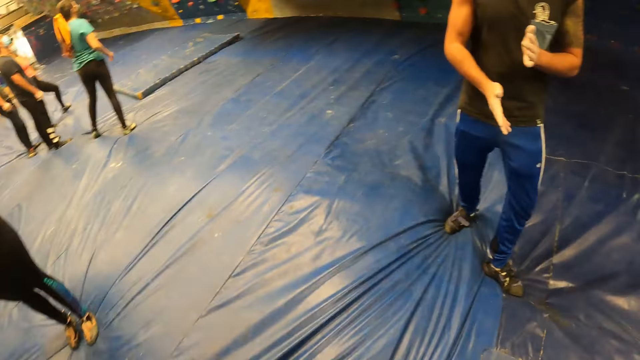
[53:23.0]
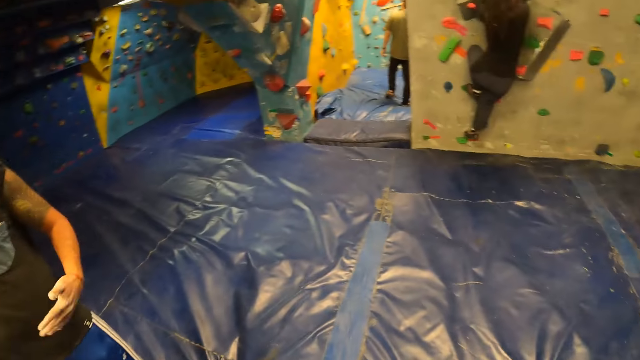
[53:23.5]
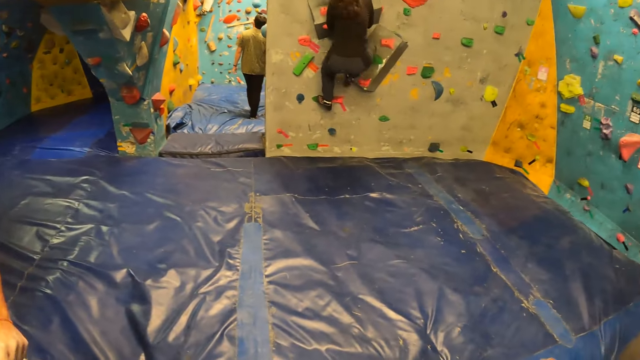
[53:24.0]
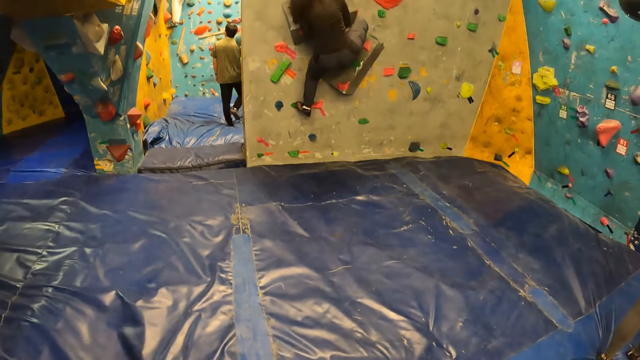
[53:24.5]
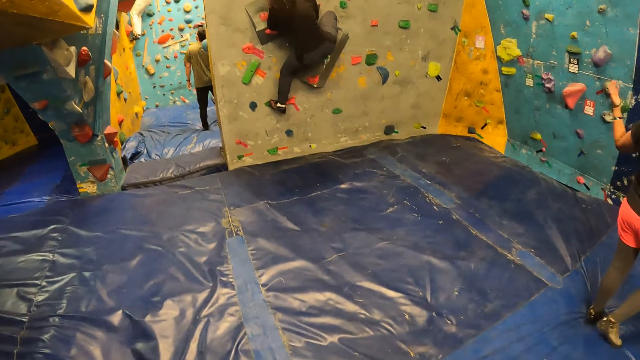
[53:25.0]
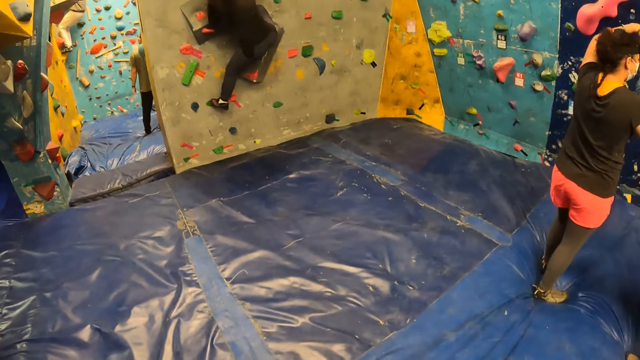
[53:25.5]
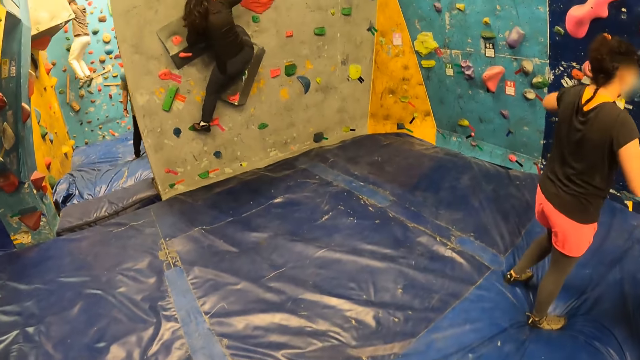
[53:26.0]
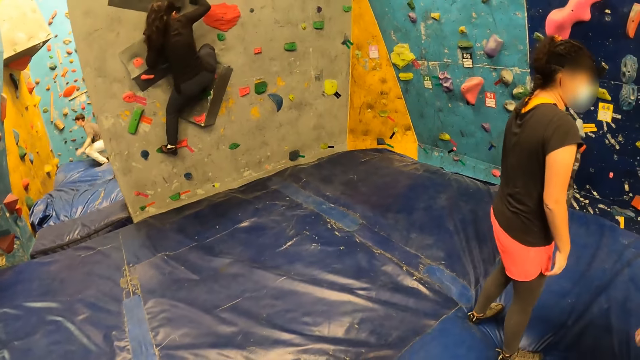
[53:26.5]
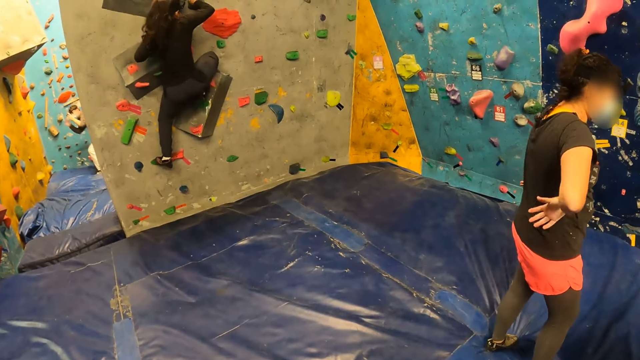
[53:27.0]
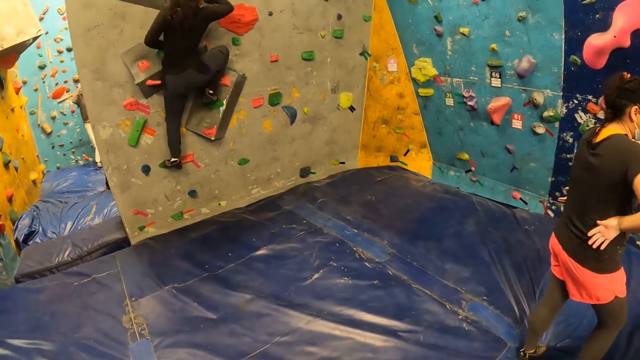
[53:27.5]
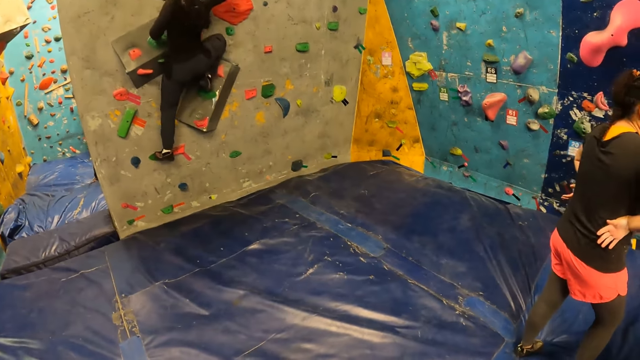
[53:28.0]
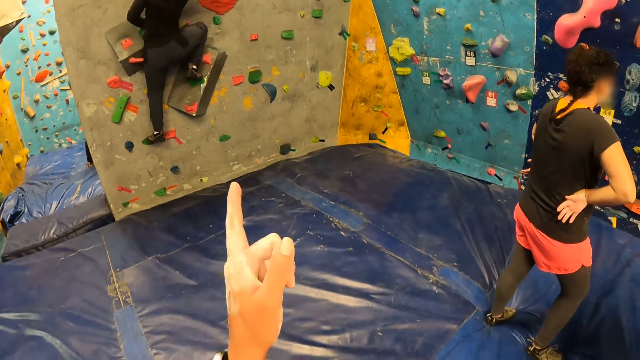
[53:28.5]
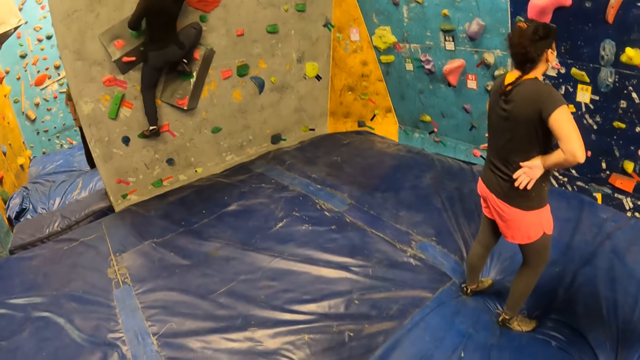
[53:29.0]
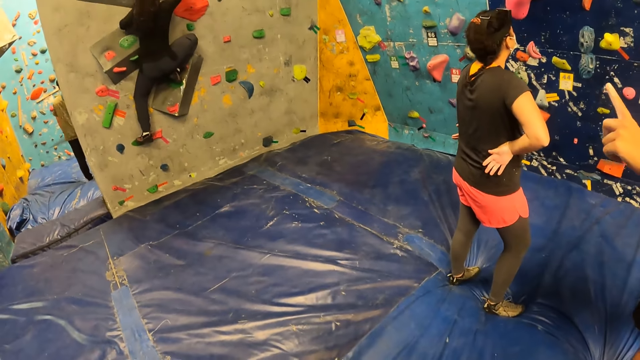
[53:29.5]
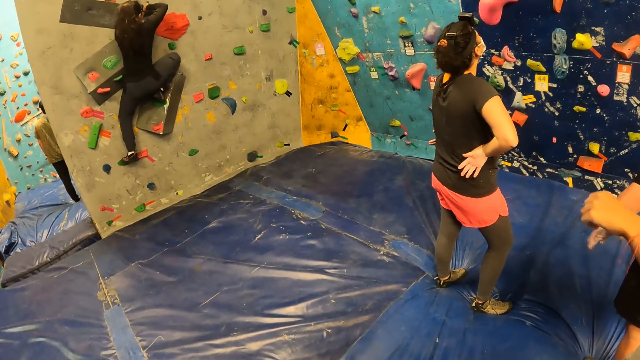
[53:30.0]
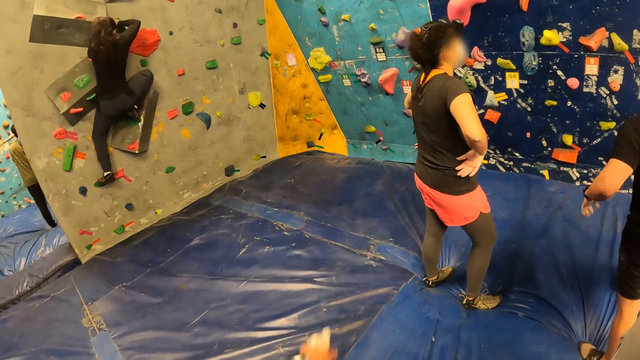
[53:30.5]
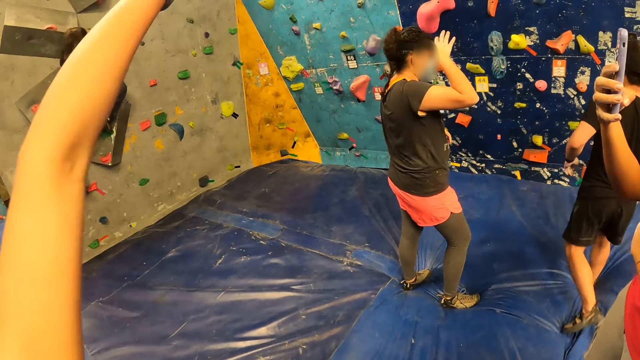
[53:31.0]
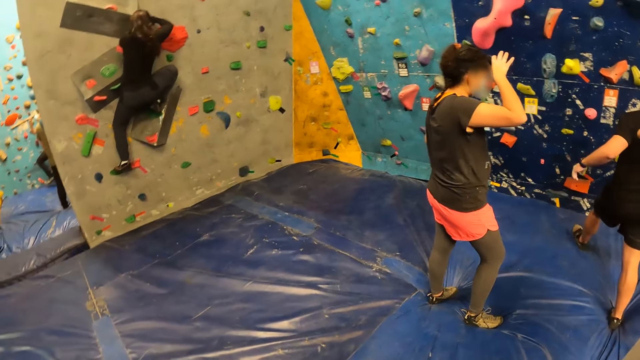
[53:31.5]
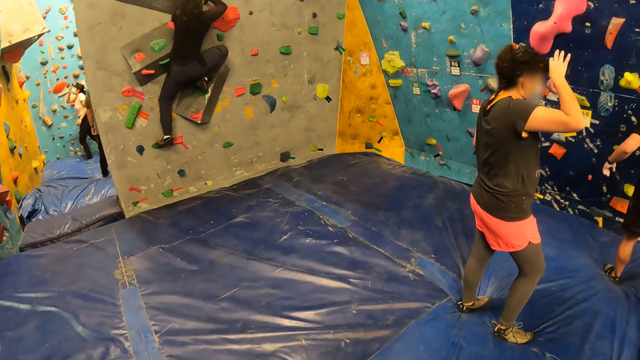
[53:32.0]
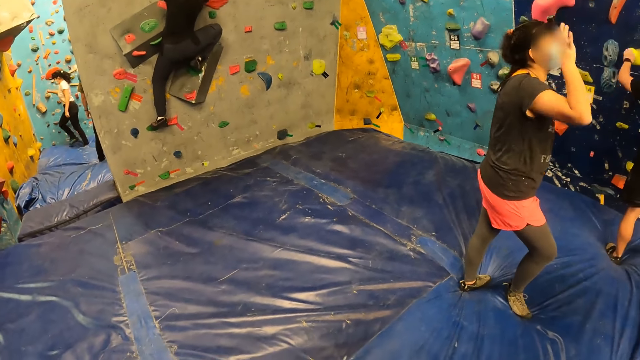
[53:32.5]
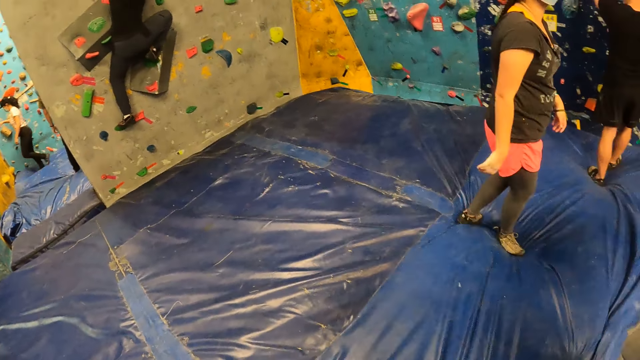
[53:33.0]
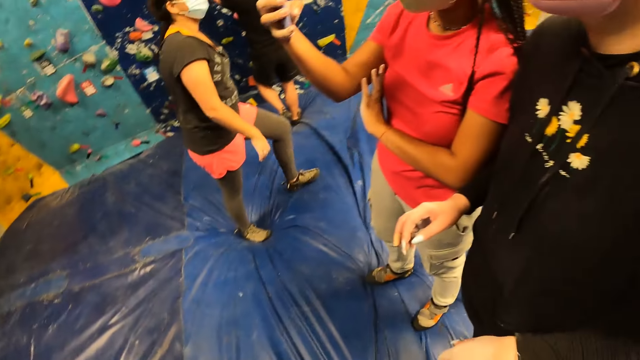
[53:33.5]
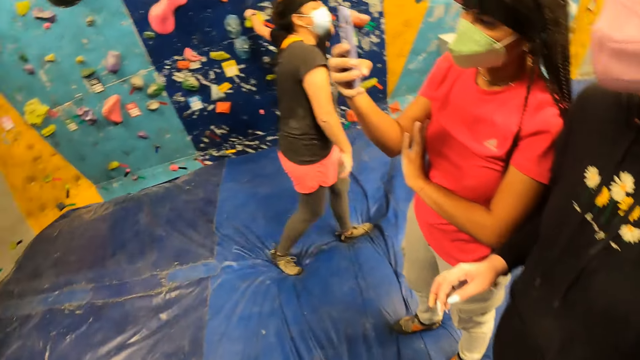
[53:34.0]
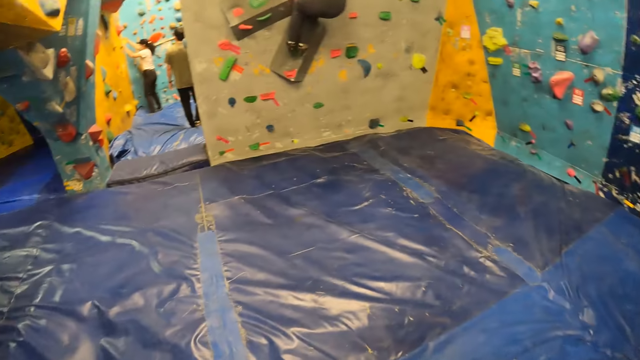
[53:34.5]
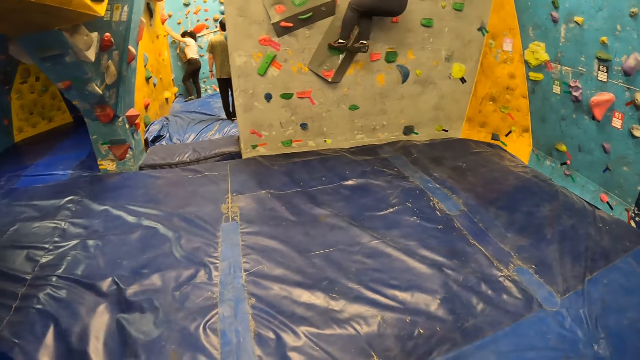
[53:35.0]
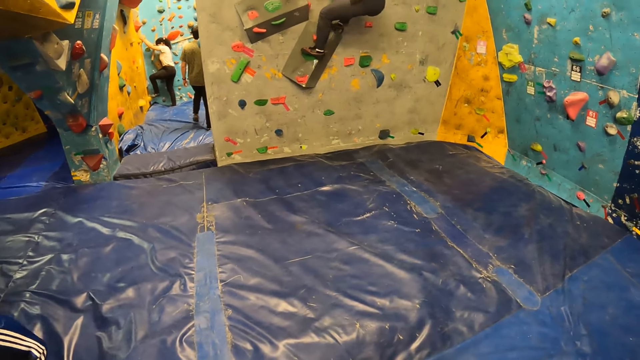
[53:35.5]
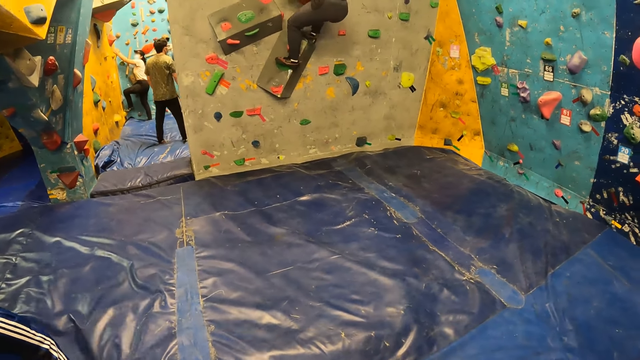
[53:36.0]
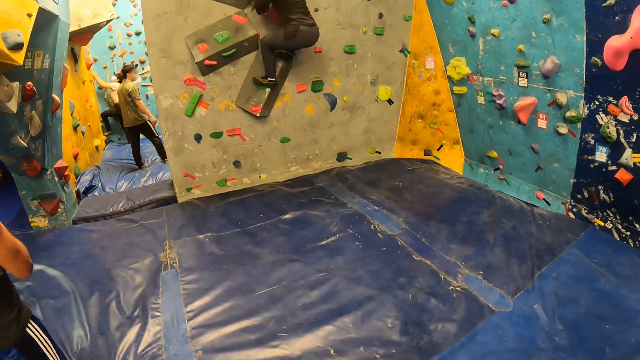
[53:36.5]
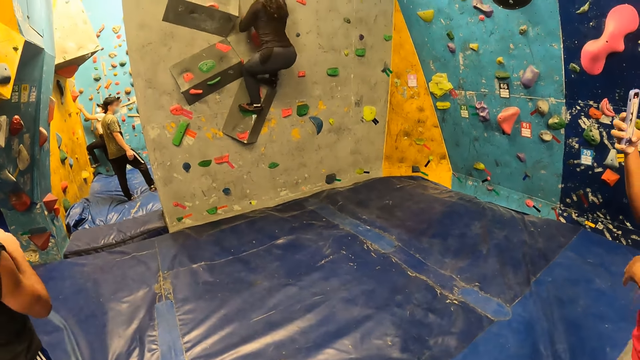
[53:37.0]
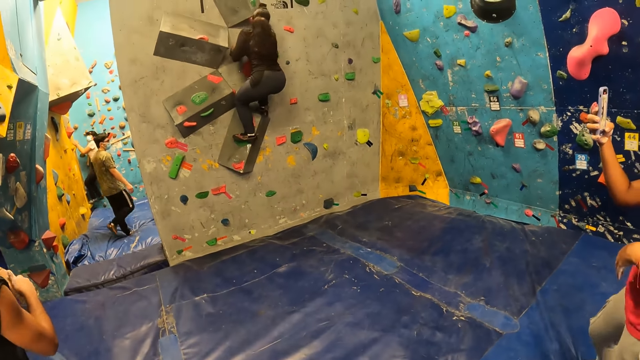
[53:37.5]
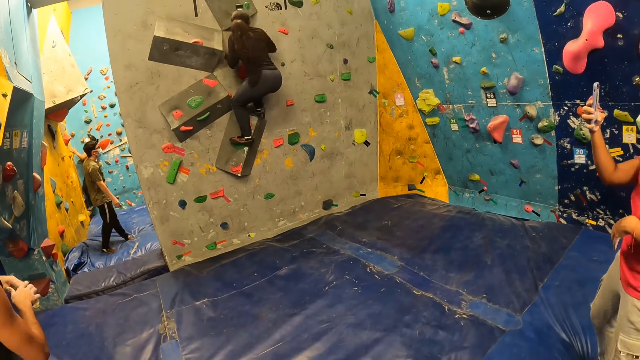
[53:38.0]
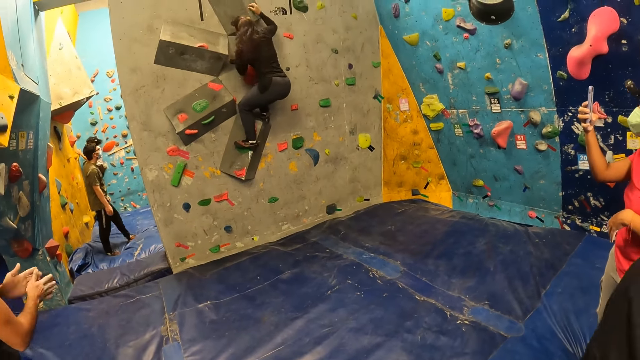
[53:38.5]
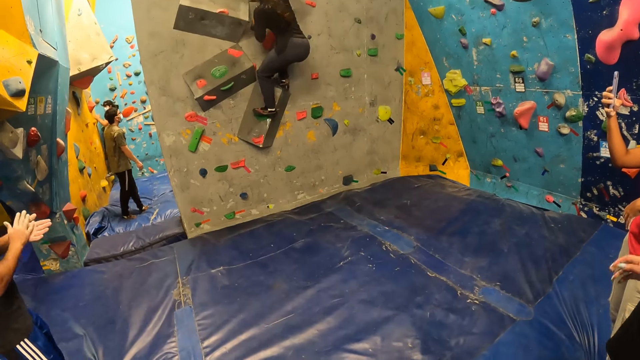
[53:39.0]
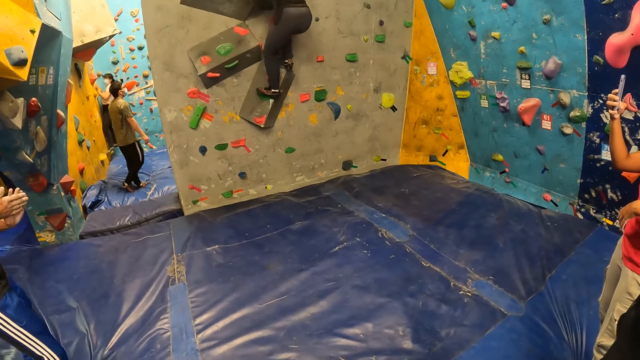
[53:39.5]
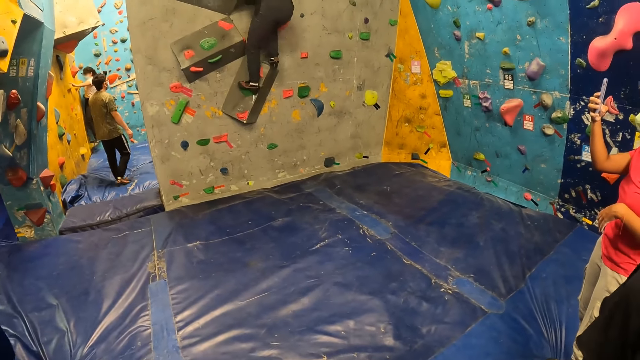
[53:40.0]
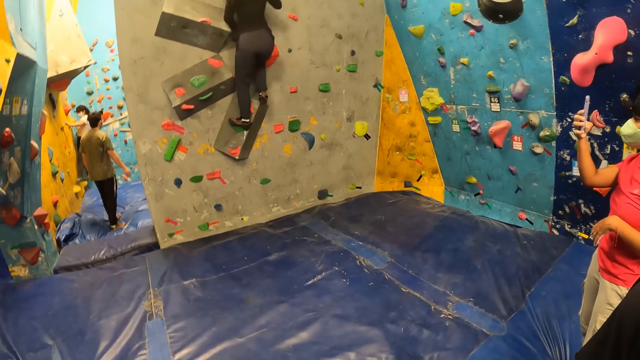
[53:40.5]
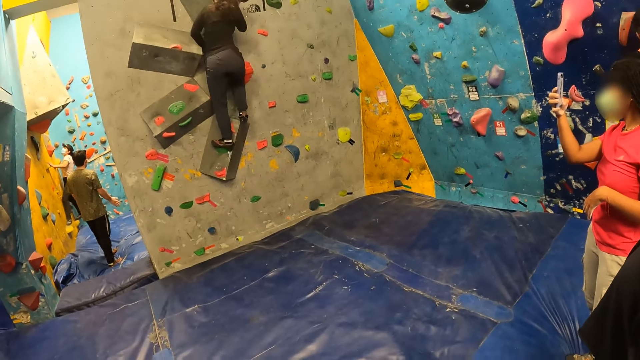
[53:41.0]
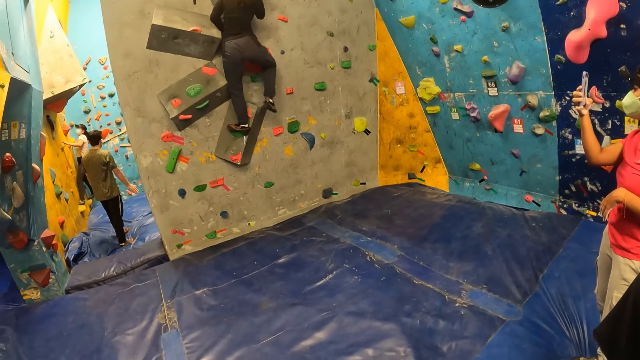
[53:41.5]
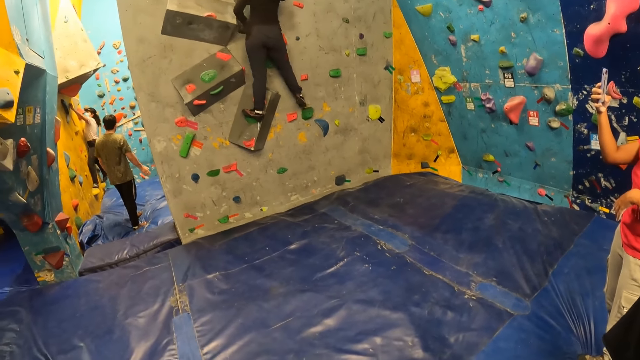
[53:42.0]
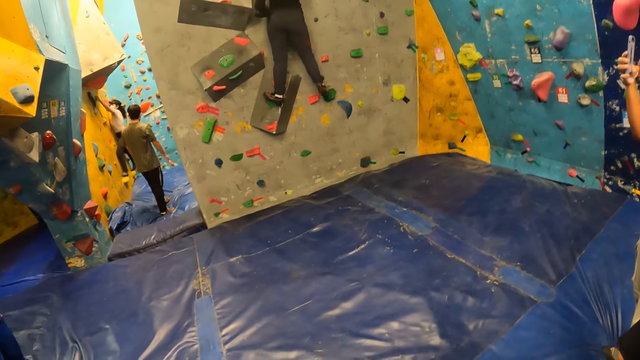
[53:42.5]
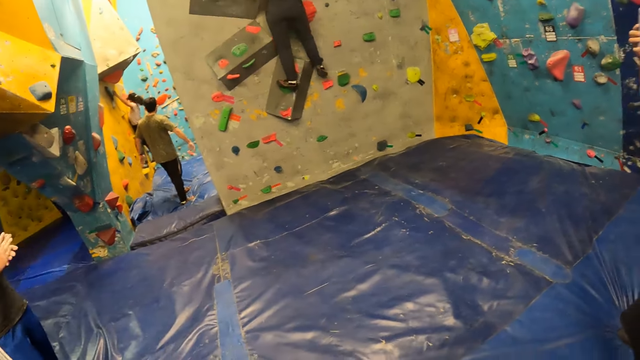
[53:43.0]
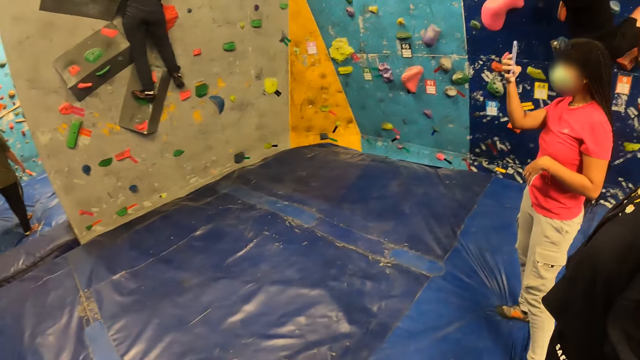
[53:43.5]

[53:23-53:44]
The woman climbs the bouldering wall. The camera wearer makes a hand gesture. Another woman raises a phone towards the woman.
